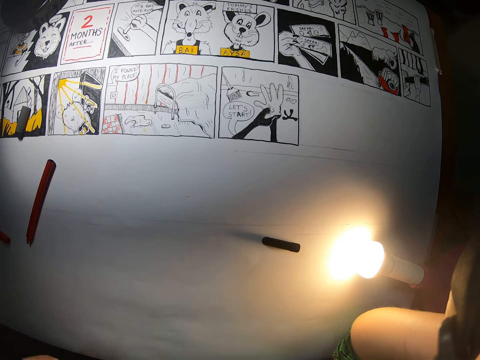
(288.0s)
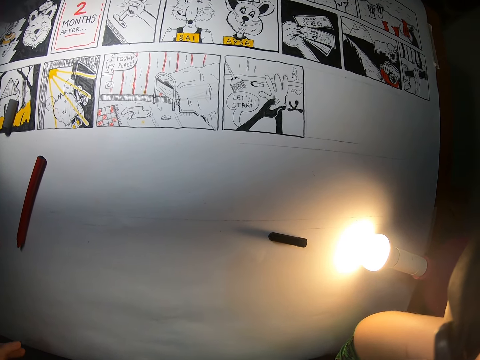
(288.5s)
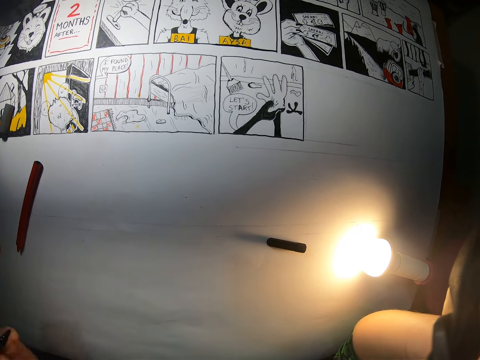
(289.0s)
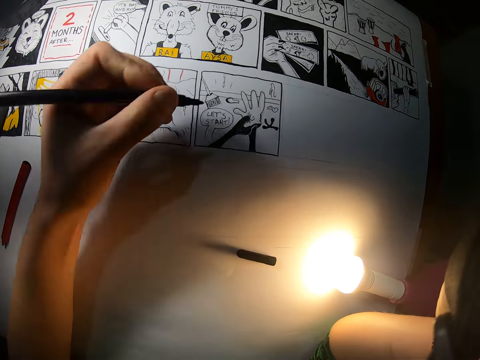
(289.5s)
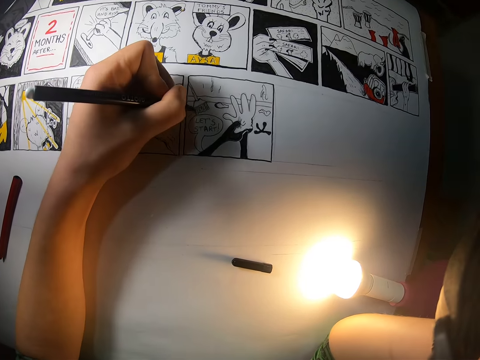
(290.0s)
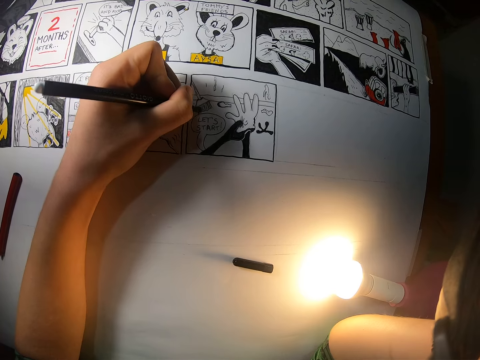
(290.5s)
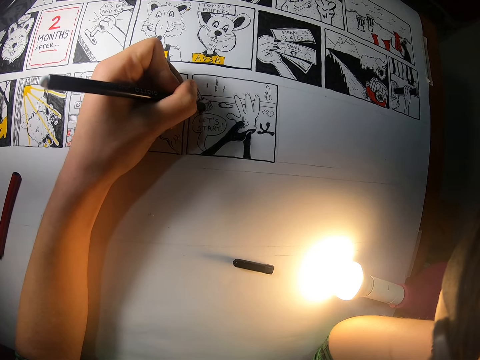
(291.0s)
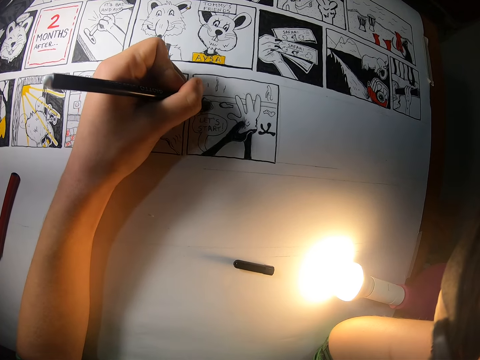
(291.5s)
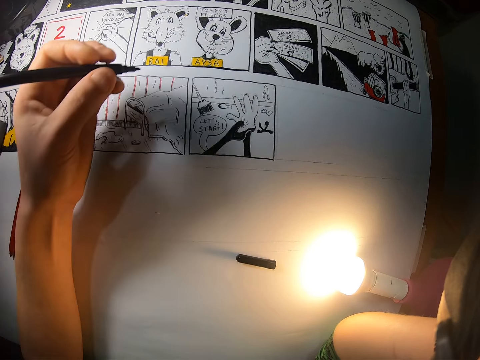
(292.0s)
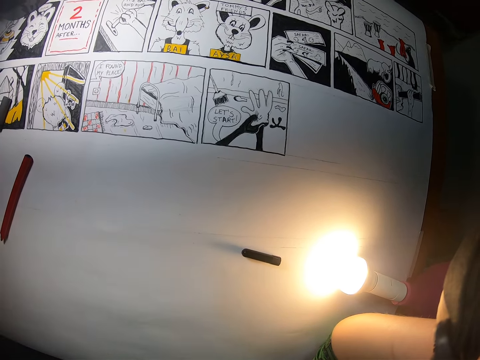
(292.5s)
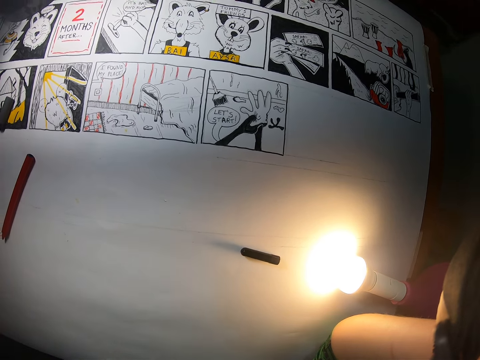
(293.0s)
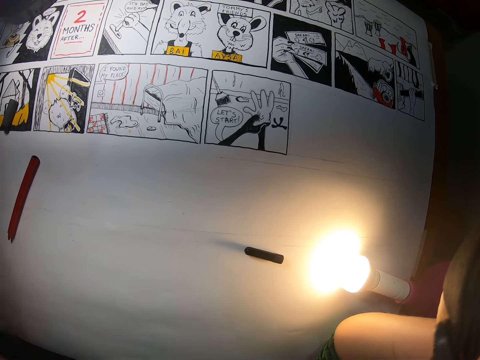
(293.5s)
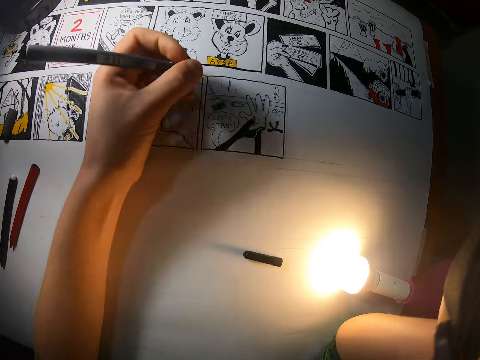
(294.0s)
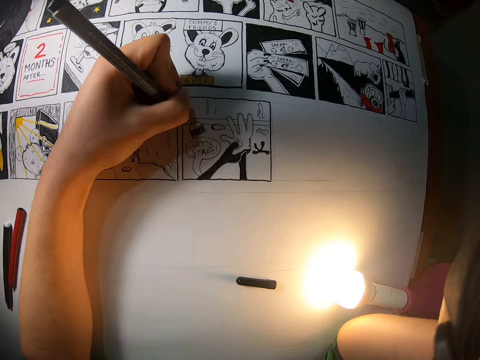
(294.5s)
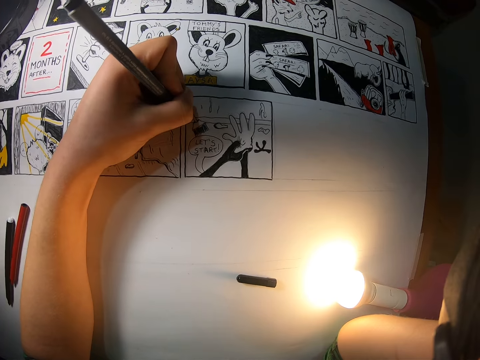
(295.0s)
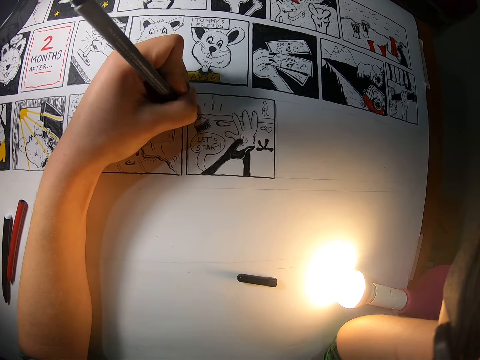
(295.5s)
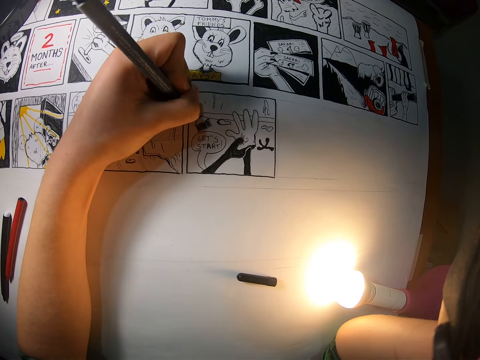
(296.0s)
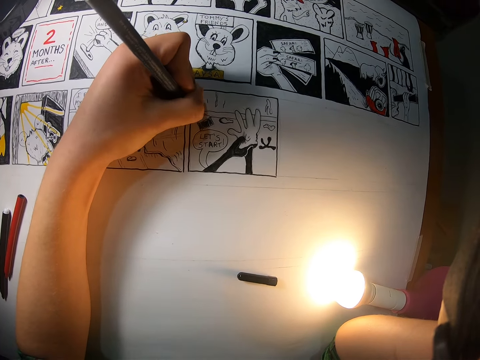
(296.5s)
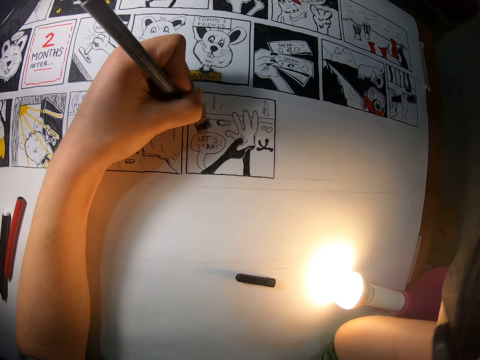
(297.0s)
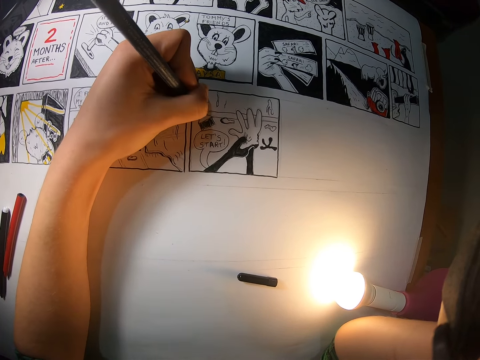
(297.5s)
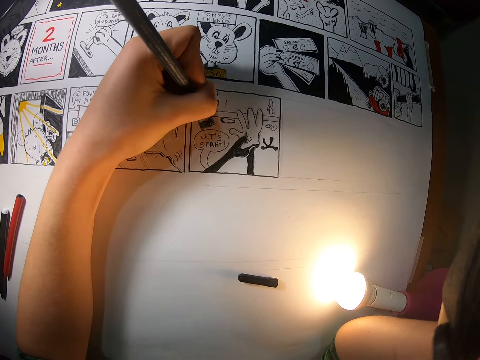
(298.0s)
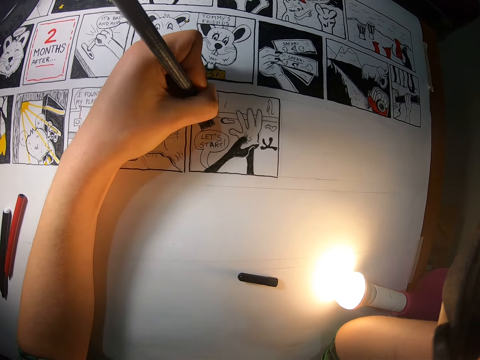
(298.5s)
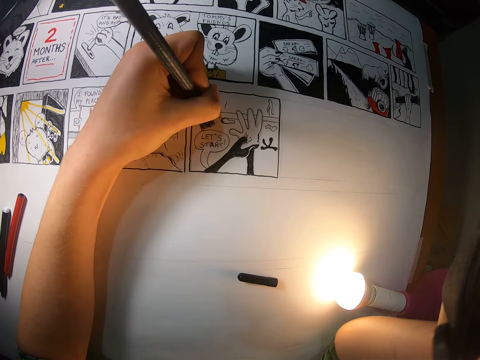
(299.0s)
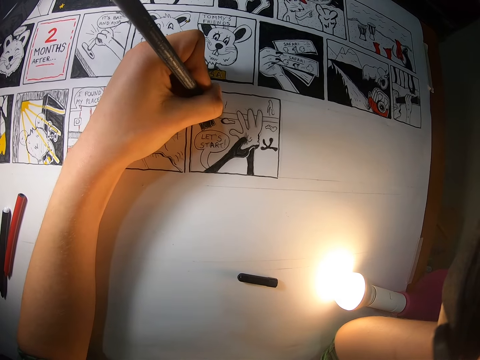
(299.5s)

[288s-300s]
The camera wearer draws on the book. He shades on the white board with a black pen in his left hand. He puts the hand down. He shades on the white board with the black pen in his left hand. He draws on the book.

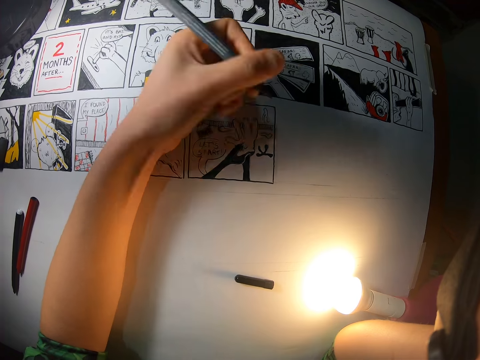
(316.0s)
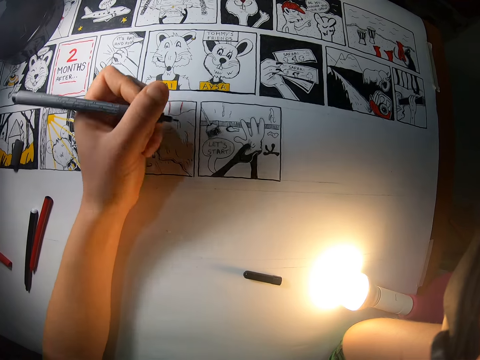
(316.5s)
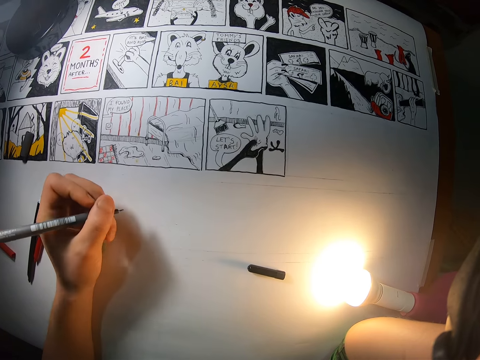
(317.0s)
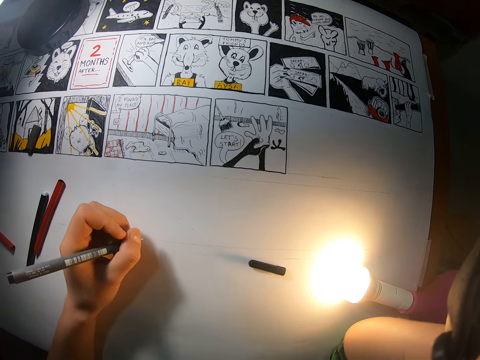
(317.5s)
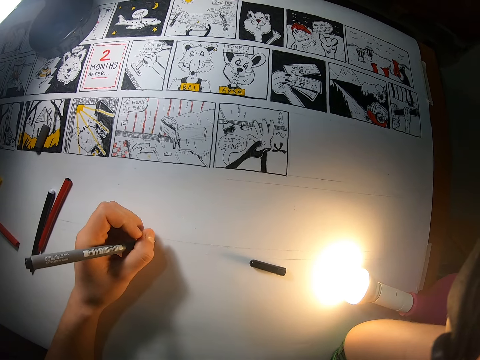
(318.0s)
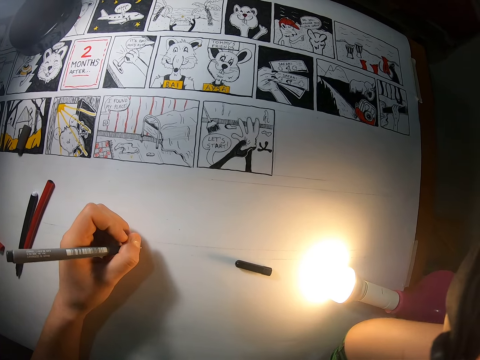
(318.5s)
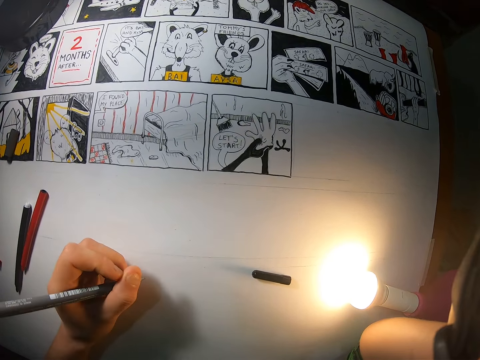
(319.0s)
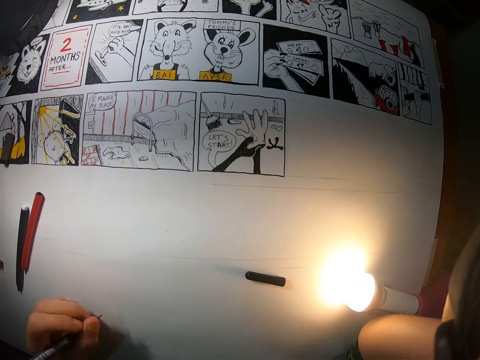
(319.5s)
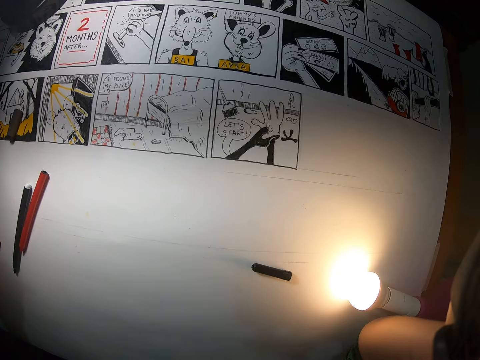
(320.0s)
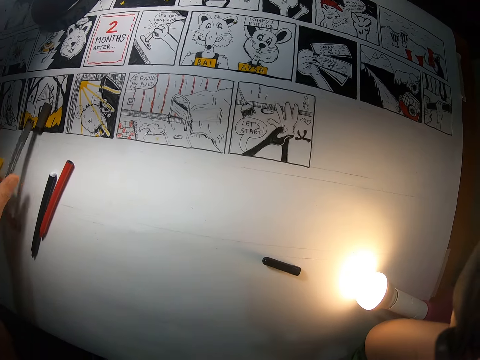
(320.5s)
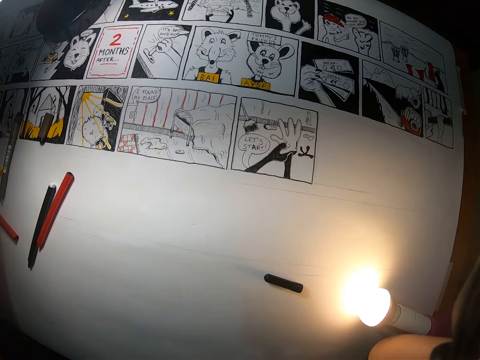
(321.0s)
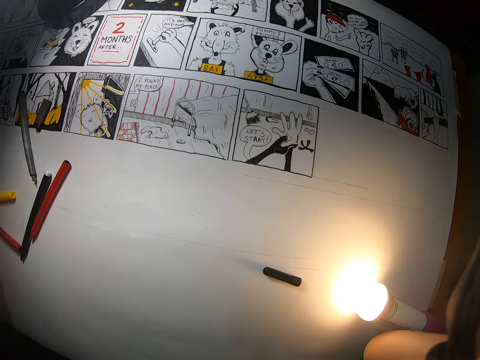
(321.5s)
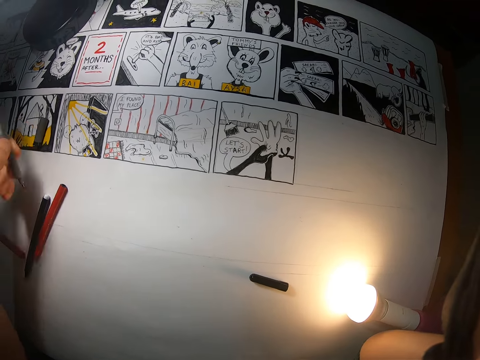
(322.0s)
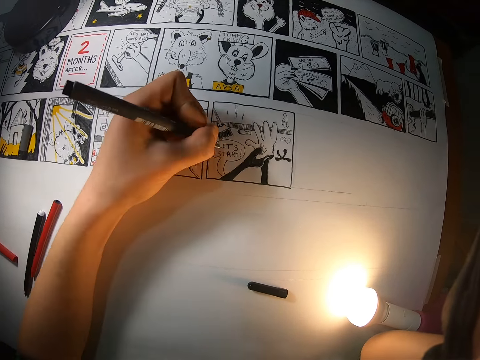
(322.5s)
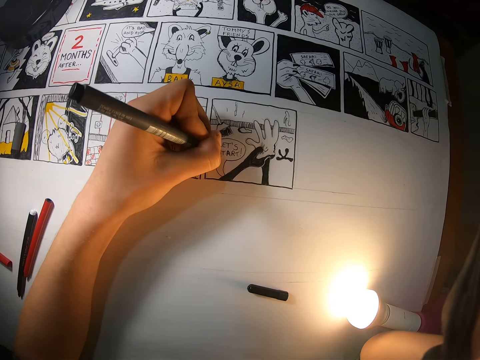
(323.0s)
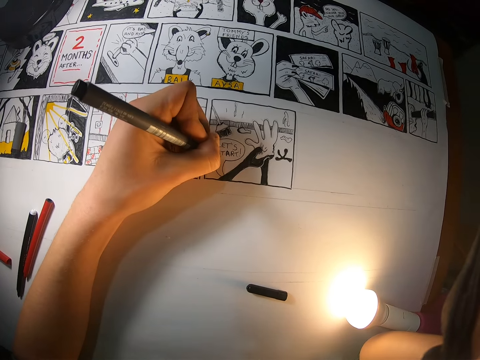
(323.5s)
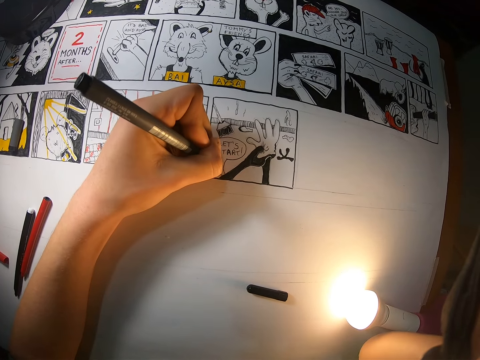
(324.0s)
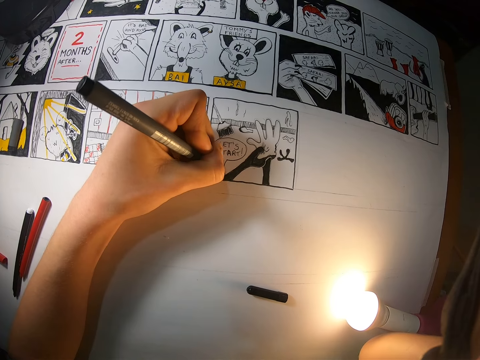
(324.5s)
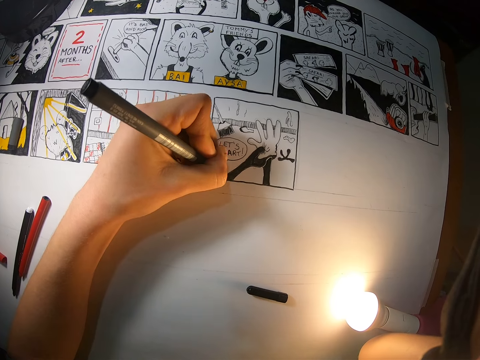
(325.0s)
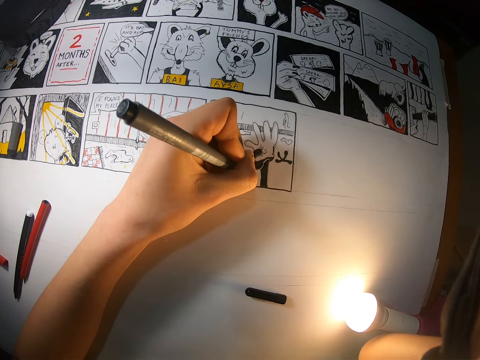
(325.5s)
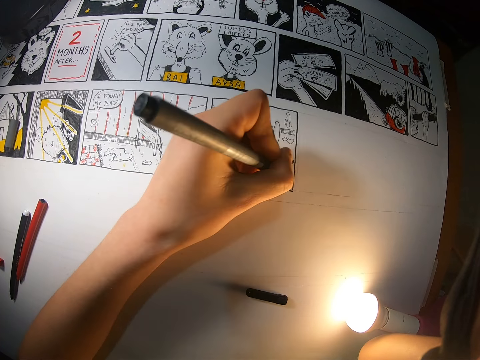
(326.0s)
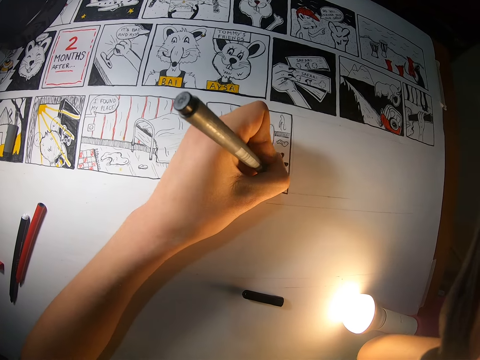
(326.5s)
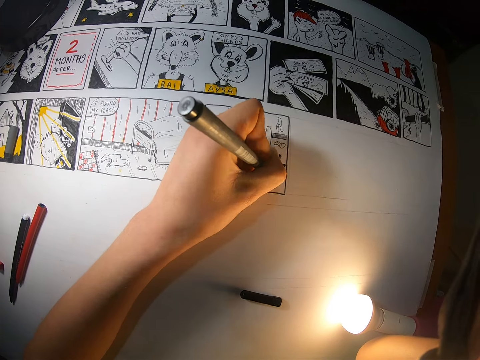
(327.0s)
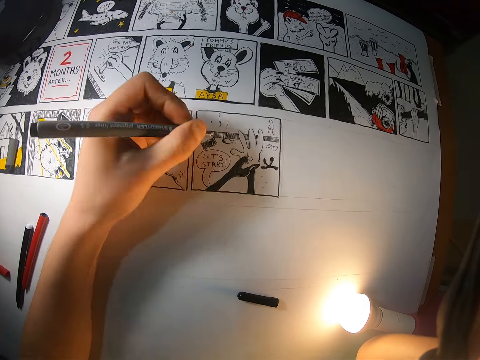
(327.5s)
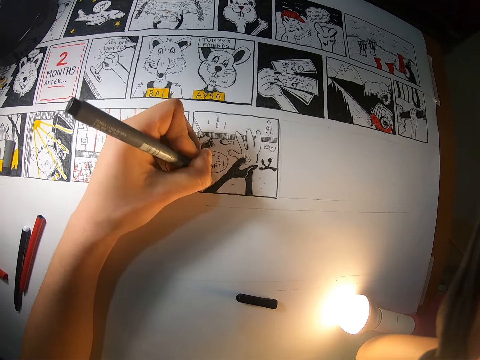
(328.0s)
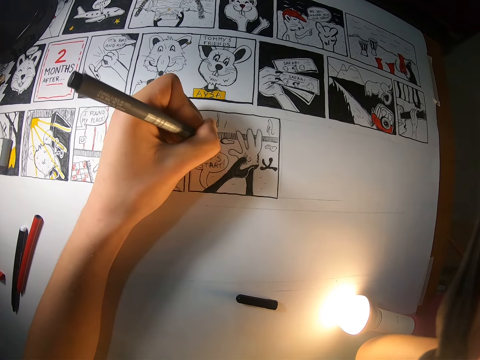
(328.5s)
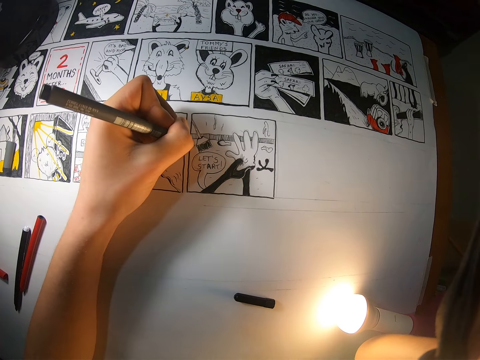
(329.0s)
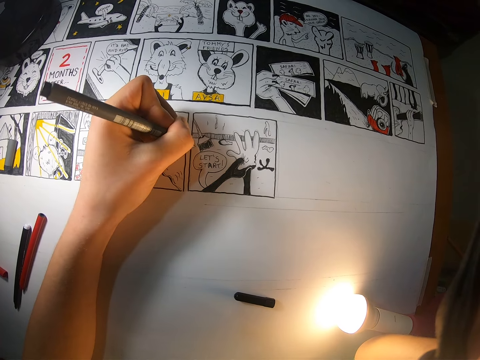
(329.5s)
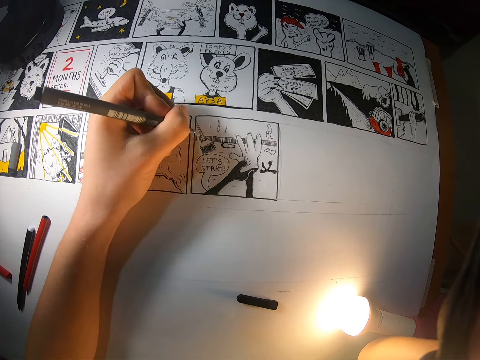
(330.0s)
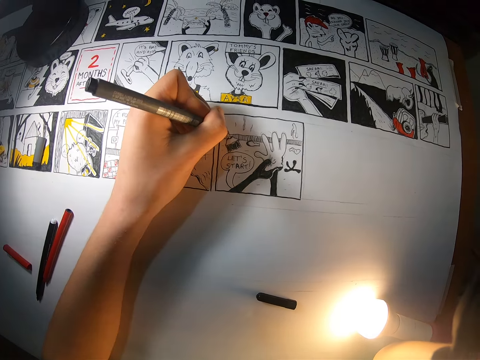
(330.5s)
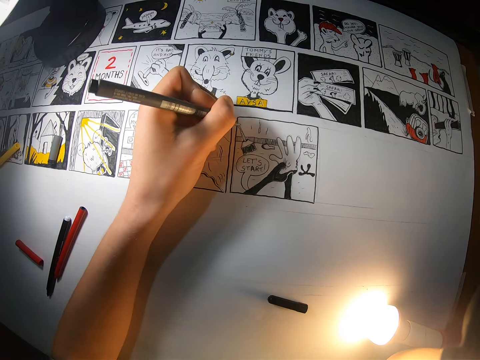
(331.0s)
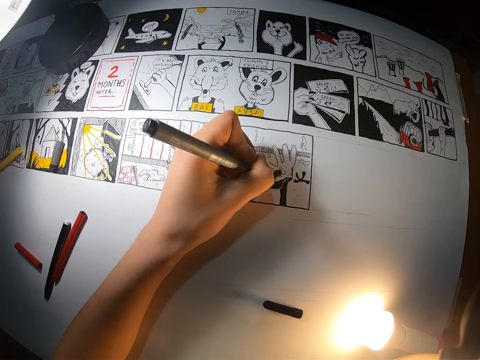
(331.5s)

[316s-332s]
The camera wearer puts the hand down. He drops the black pen on the white board with his left hand. He picks the pen from the white board with his left hand. He shades on the white board with the black pen in his left hand.
